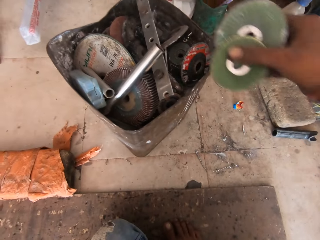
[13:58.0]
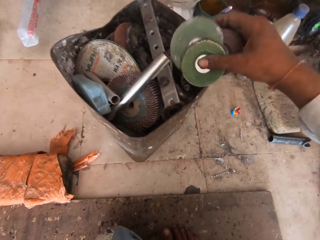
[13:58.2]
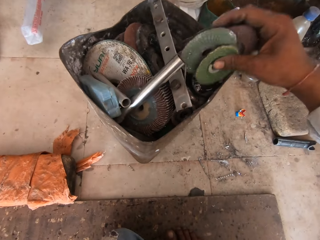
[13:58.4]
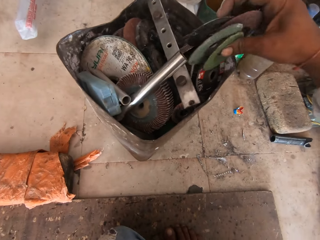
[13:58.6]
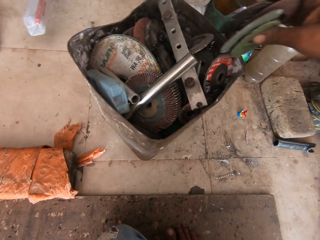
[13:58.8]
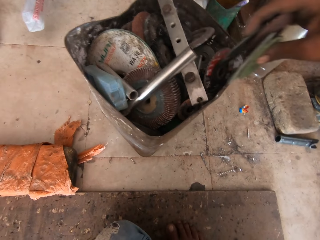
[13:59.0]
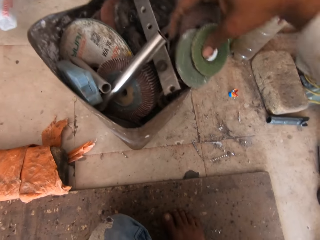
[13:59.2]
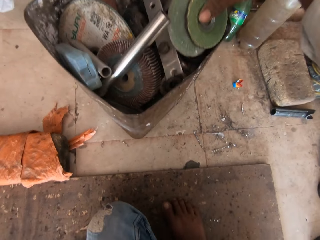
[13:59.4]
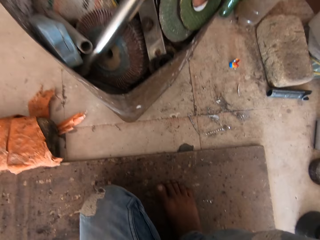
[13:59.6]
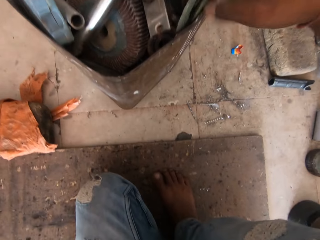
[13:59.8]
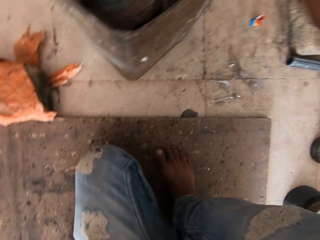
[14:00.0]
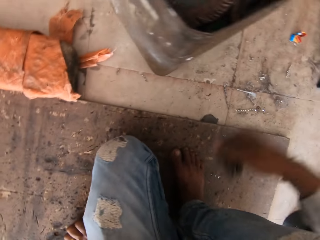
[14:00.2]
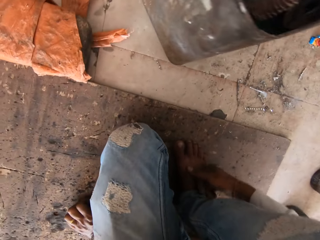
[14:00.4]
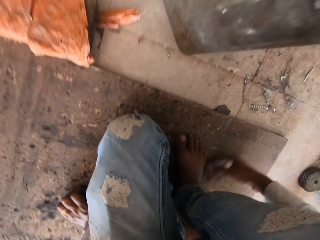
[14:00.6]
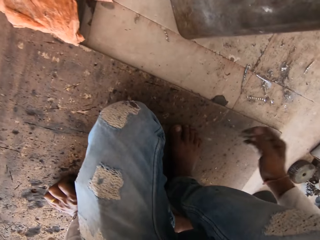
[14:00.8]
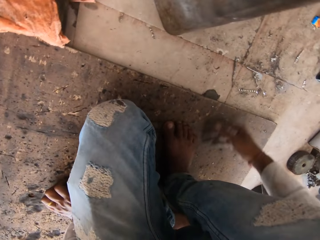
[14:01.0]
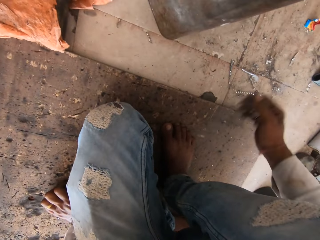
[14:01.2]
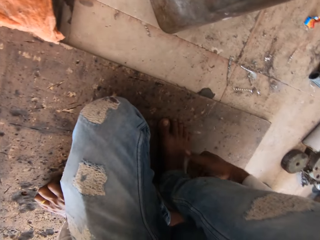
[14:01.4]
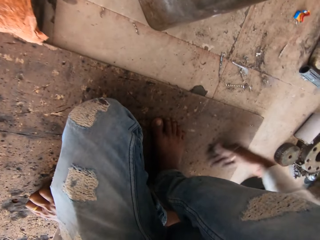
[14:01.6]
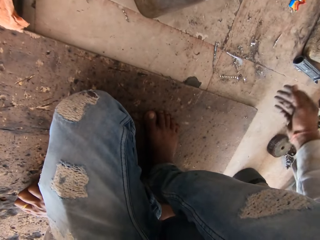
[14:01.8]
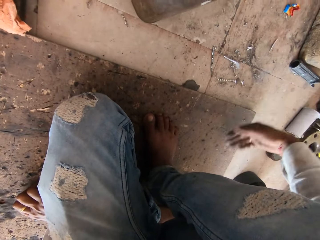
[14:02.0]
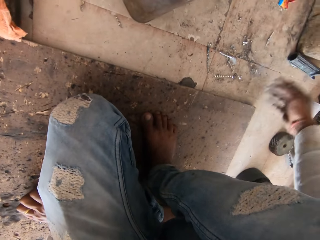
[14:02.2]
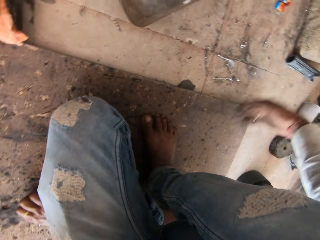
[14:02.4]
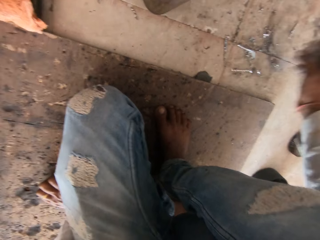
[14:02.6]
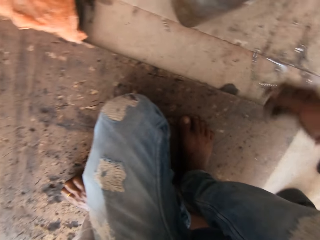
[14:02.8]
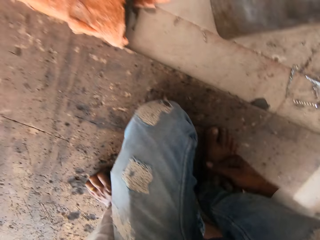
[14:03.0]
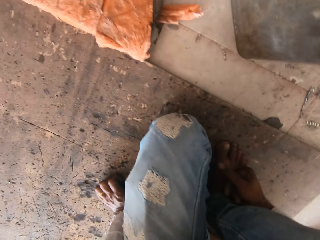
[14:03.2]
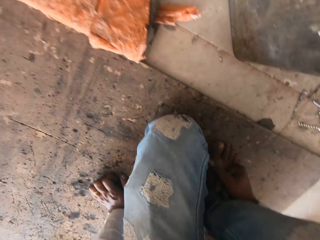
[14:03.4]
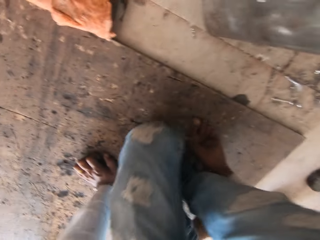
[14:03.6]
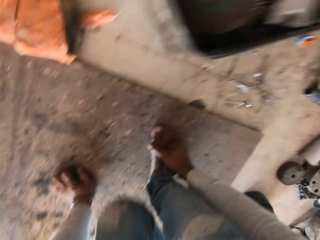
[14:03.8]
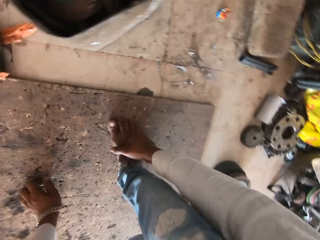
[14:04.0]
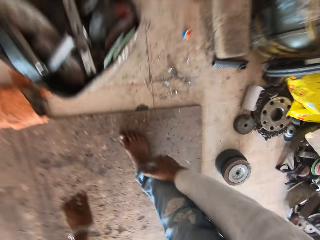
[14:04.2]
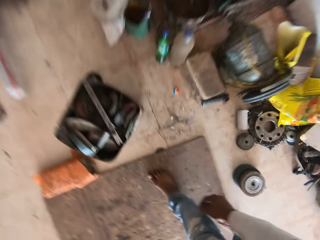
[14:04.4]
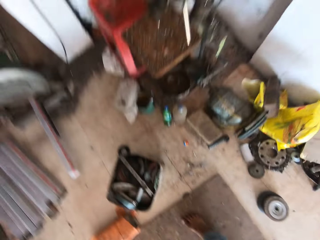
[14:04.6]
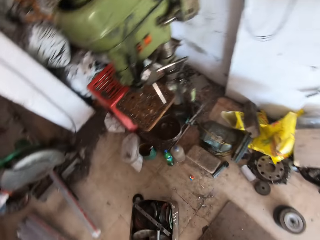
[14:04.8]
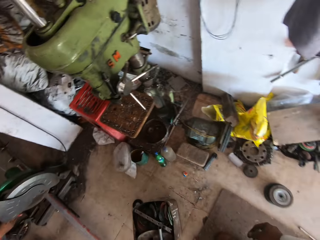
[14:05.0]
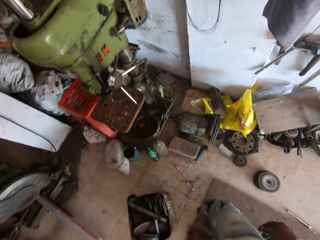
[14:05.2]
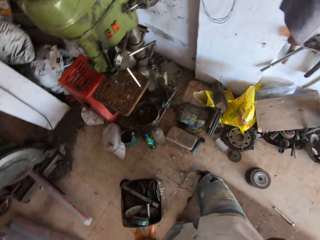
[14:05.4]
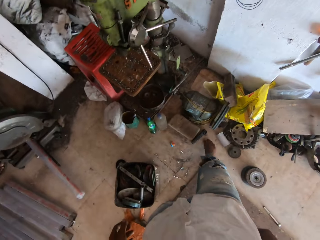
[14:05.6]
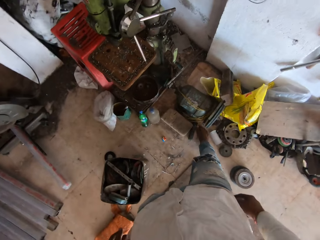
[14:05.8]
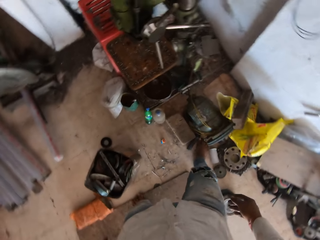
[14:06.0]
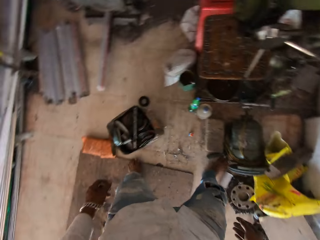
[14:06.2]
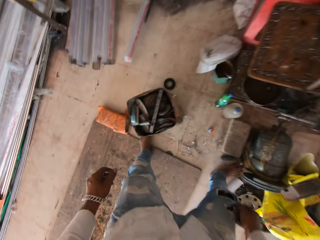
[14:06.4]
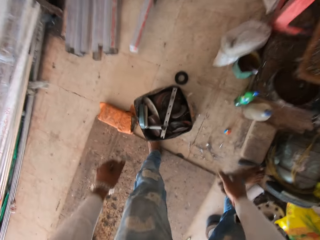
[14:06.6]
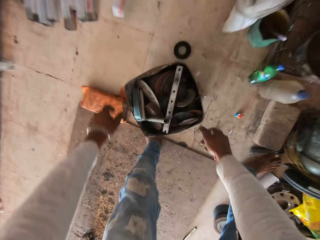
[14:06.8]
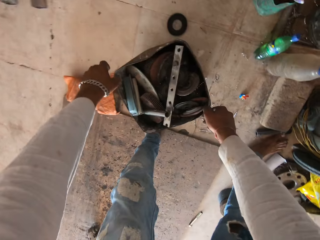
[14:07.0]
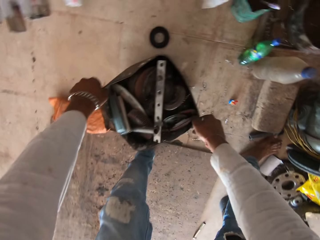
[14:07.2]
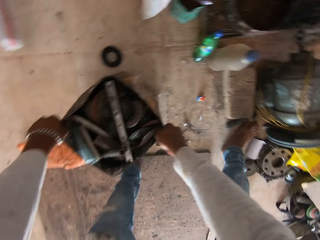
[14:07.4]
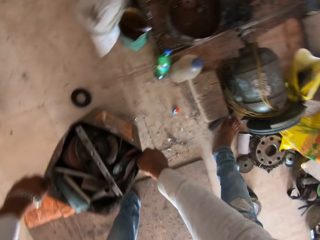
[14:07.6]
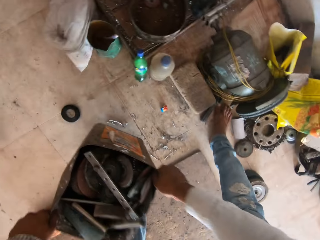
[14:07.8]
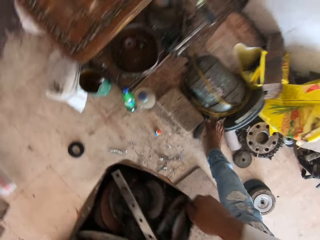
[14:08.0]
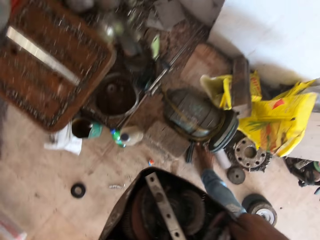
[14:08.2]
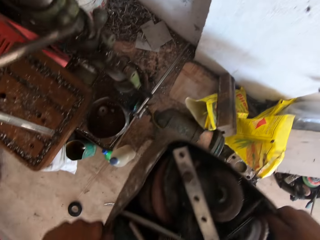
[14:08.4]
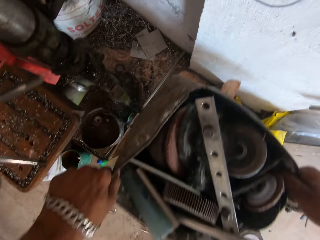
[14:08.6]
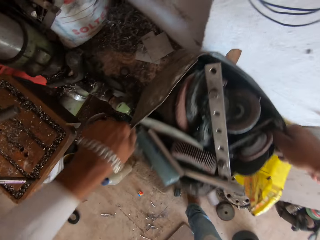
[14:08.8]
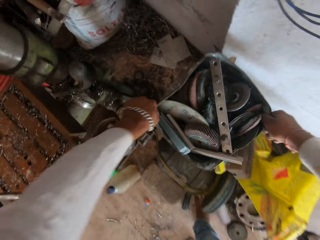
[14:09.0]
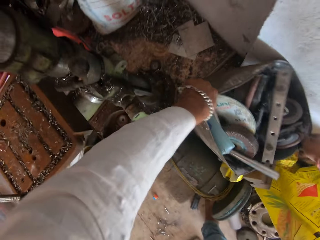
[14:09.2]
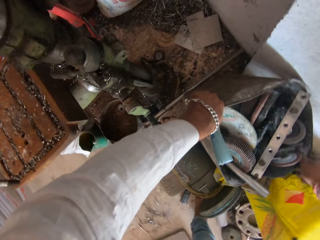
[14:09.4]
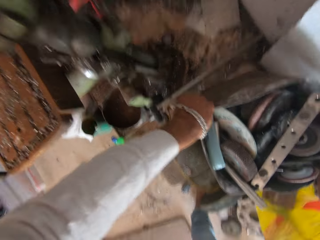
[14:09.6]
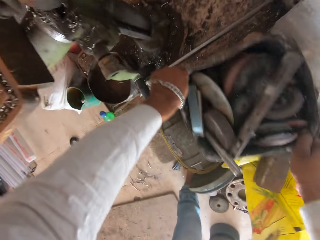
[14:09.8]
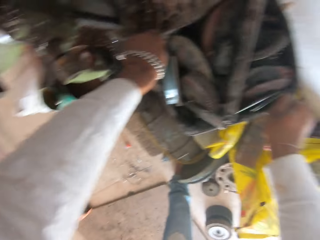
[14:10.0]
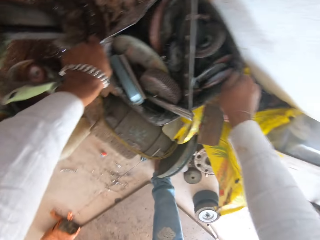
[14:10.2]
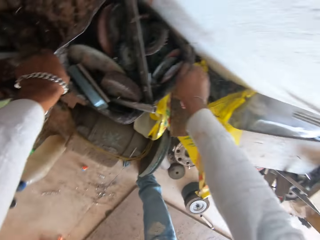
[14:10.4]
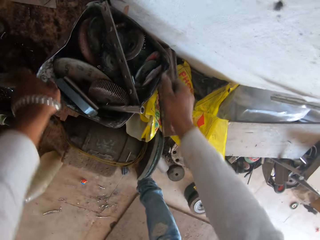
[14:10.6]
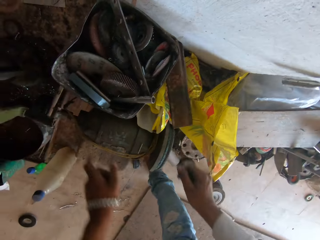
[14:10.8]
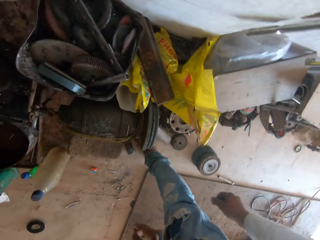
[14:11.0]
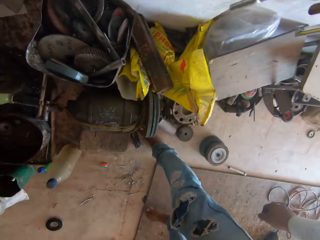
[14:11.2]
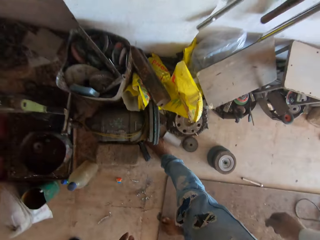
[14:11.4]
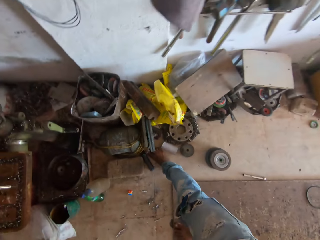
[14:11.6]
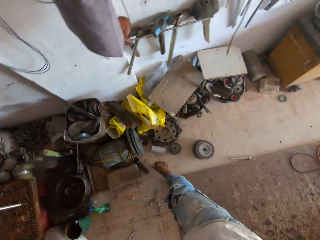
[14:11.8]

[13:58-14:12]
The camera wearer drops the cutting wheels in the tin with his right hand. He sweeps the pavement with his right hand. He puts the hand on the leg and gets up. He carries the tin with both hands from the floor. He drops the tin on the floor in a corner with both hands.

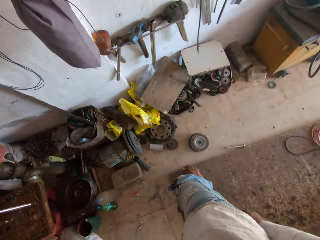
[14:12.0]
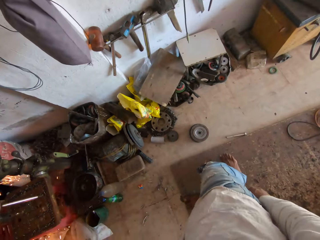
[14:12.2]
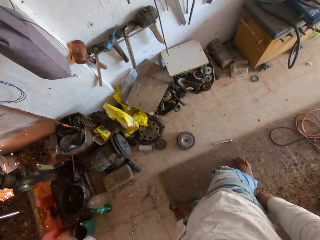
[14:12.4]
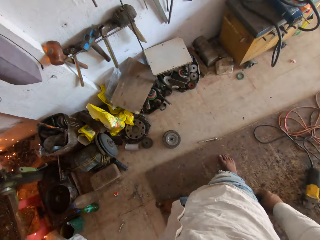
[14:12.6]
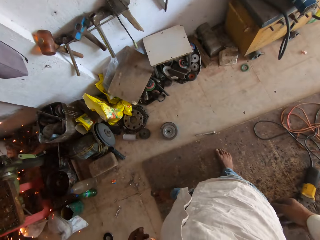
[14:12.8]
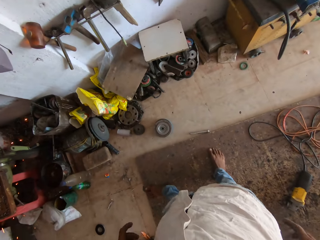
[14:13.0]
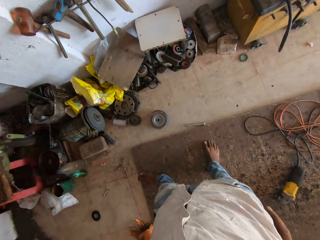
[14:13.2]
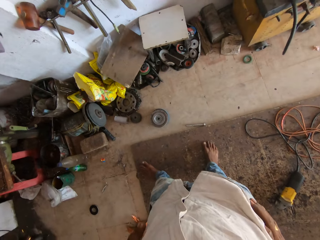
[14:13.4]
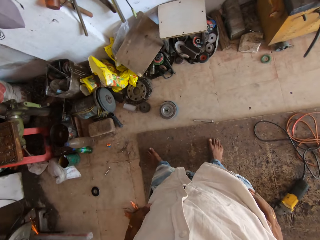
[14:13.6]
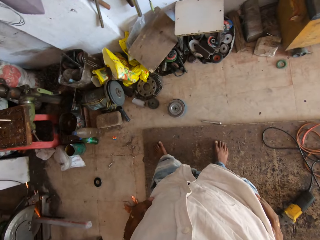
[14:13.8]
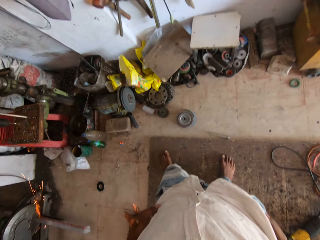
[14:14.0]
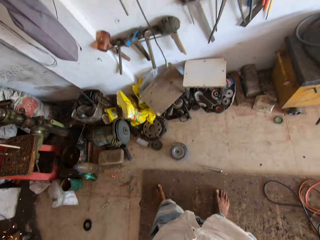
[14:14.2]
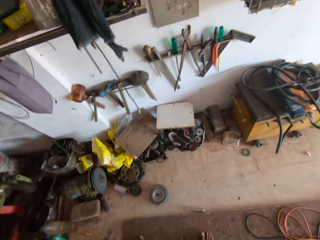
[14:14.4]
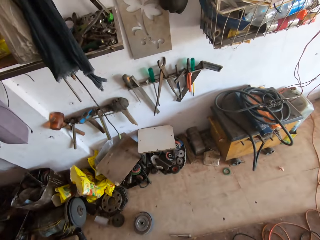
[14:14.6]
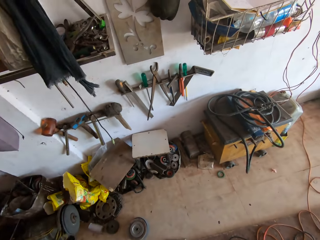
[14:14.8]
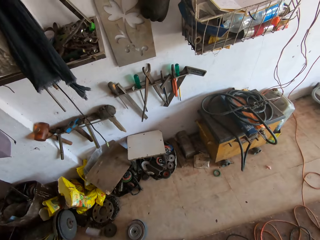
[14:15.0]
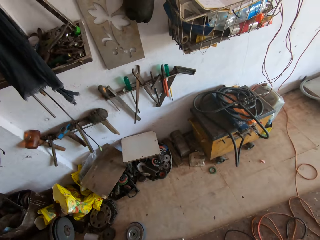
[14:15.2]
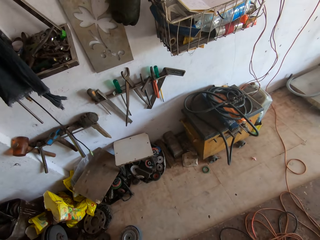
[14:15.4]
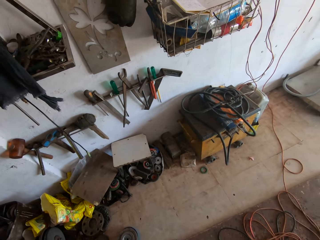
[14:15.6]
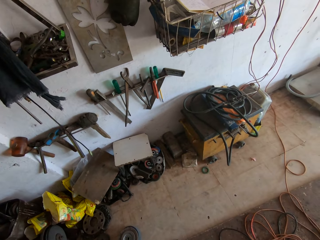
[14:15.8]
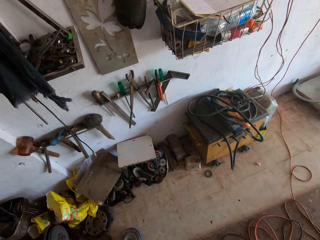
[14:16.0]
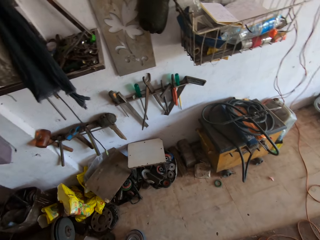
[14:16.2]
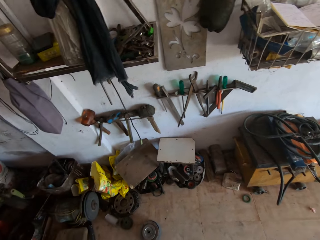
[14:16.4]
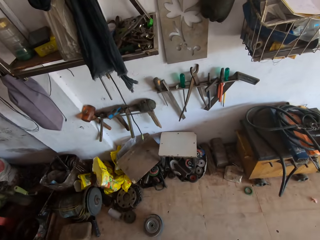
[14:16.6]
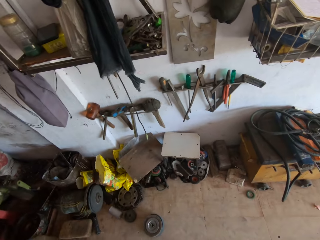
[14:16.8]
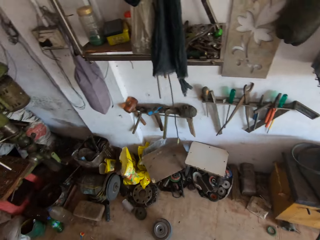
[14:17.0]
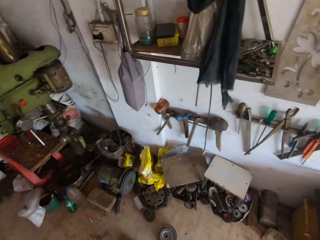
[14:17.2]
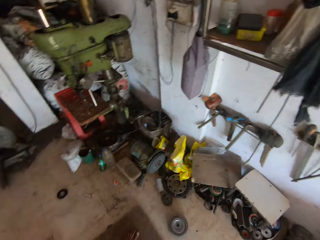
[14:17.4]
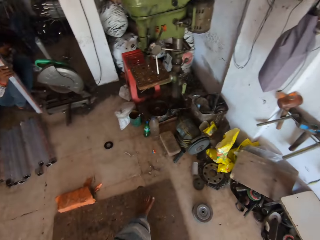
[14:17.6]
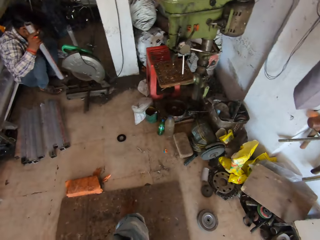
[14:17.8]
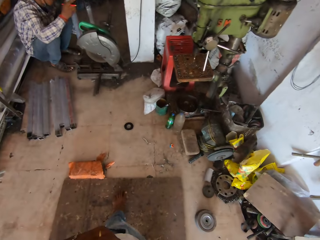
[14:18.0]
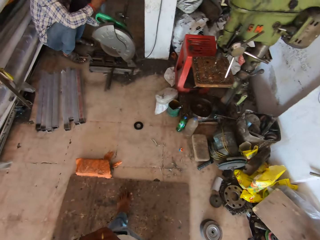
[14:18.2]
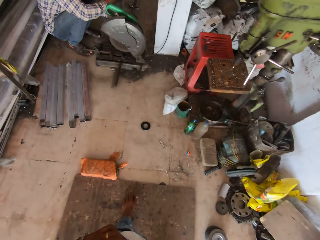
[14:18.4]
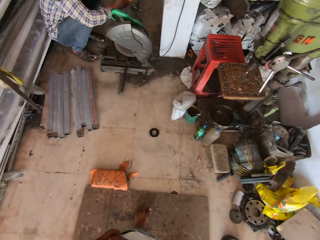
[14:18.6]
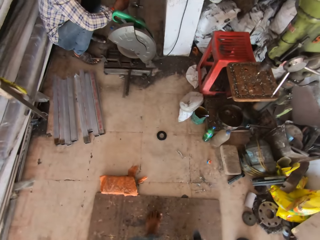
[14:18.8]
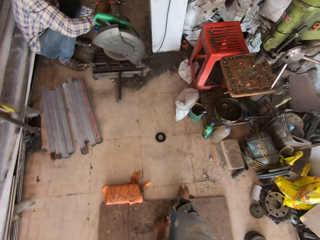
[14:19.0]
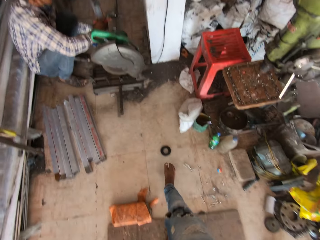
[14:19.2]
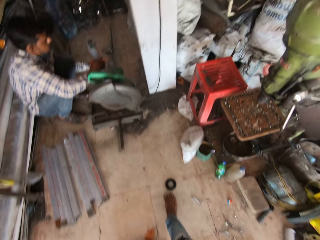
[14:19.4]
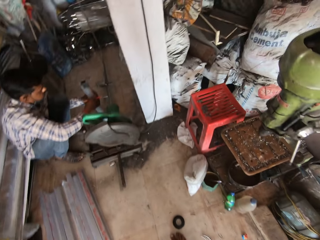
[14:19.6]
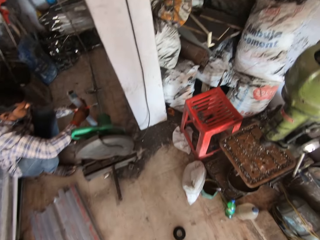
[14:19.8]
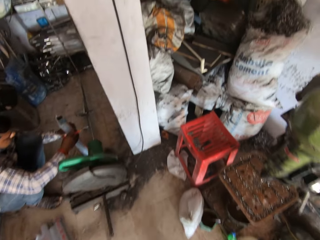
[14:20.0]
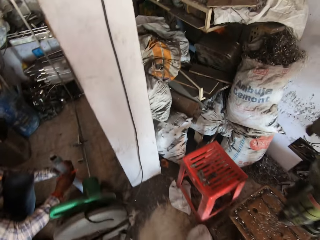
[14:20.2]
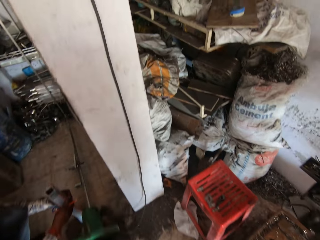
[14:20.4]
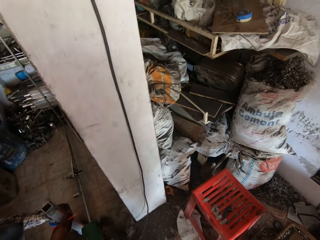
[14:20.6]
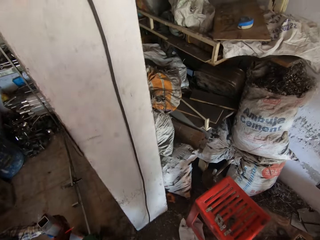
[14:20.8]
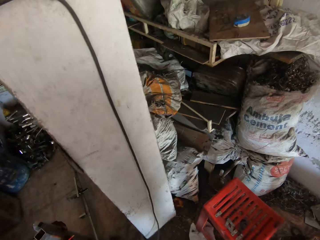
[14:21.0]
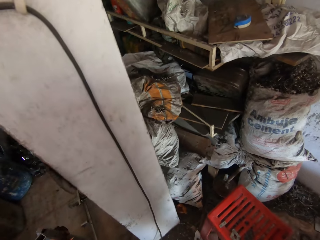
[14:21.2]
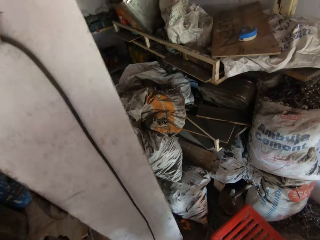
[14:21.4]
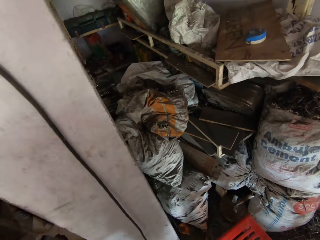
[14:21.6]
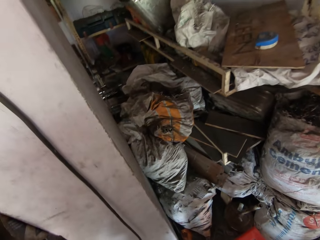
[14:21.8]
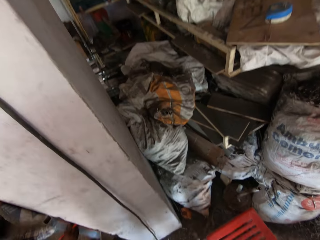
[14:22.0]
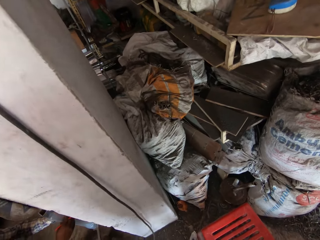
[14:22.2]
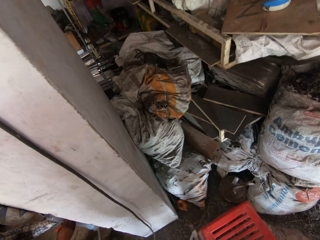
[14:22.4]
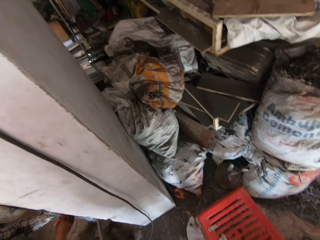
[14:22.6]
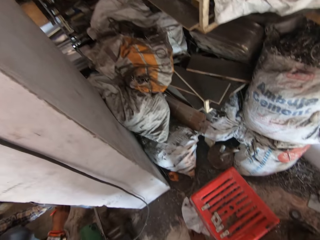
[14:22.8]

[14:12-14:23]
The camera wearer moves a bit. They stand for a while, look around, and walk a few steps.
